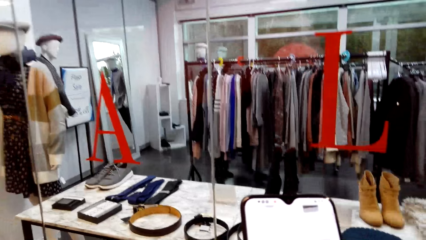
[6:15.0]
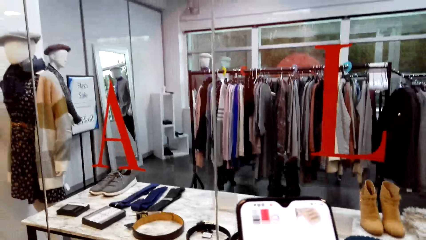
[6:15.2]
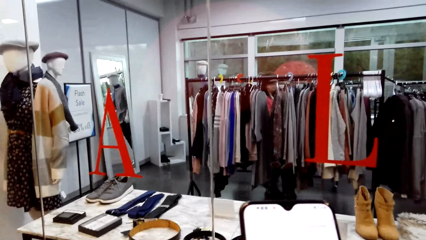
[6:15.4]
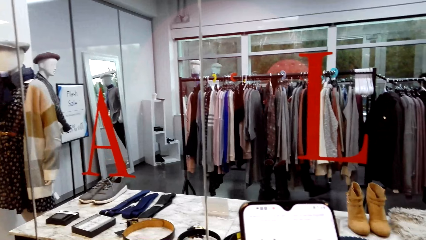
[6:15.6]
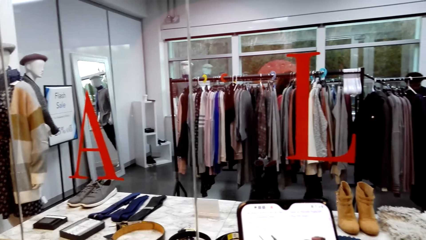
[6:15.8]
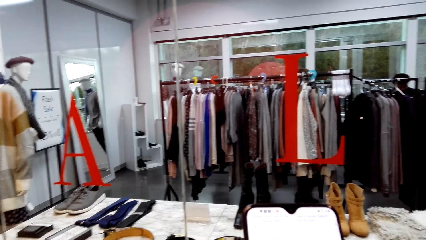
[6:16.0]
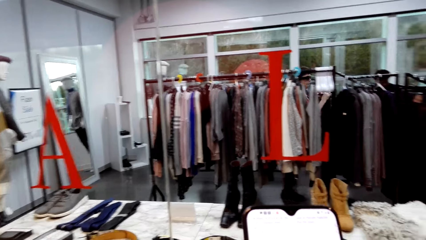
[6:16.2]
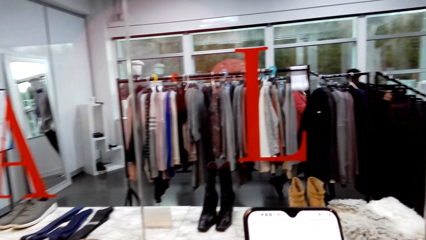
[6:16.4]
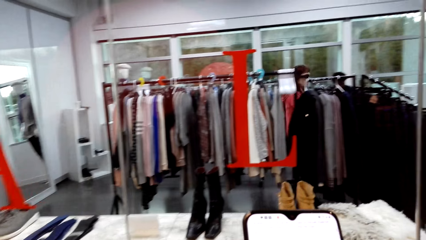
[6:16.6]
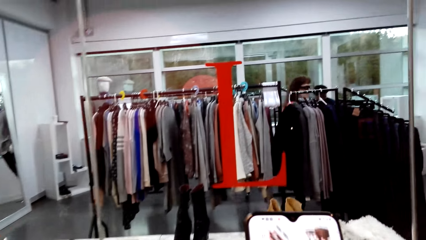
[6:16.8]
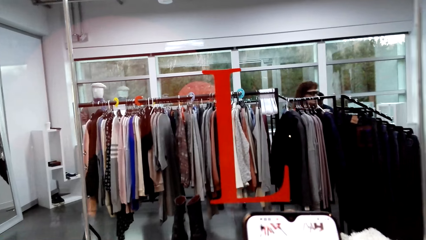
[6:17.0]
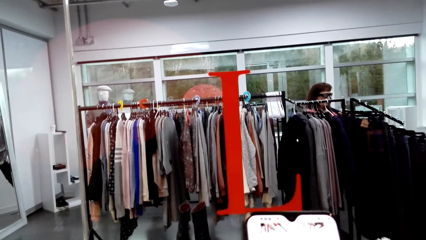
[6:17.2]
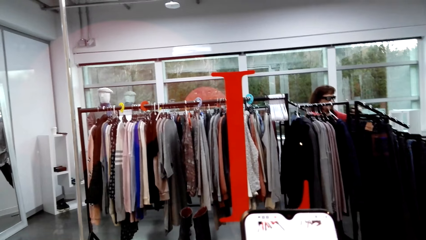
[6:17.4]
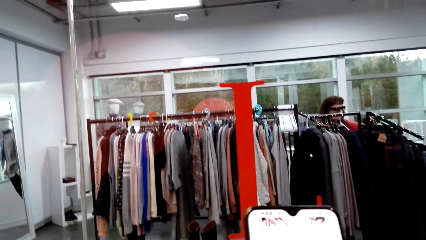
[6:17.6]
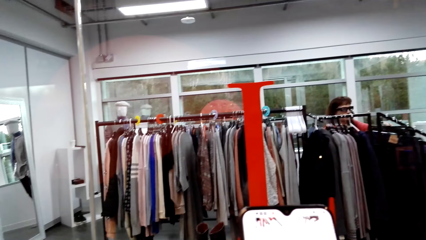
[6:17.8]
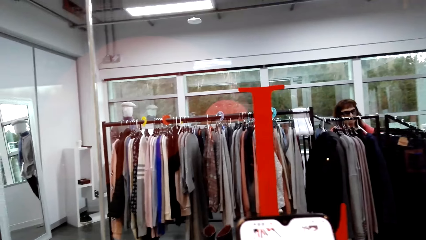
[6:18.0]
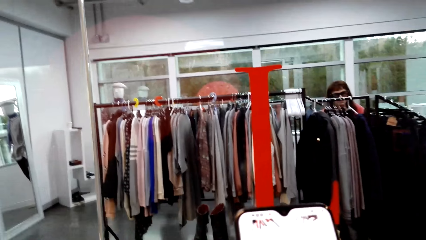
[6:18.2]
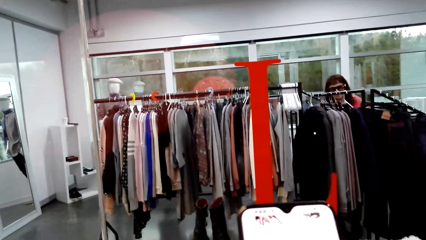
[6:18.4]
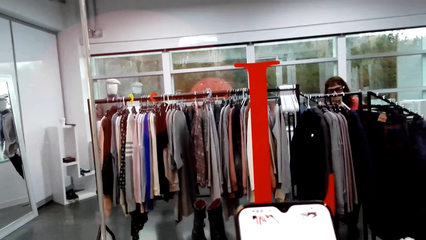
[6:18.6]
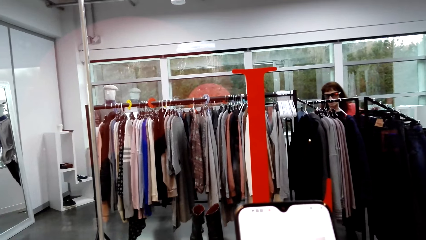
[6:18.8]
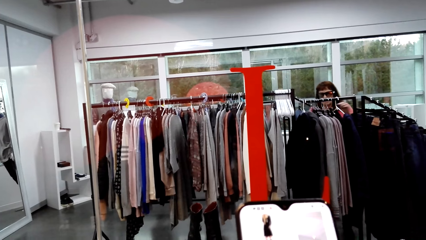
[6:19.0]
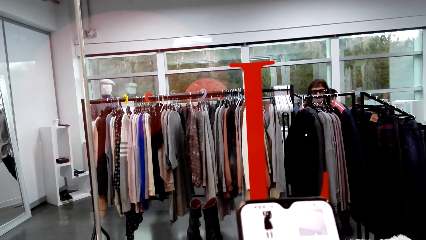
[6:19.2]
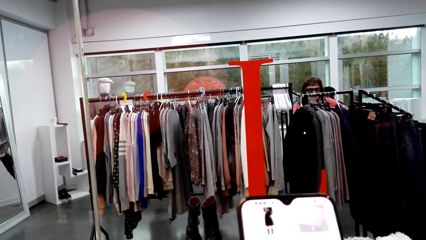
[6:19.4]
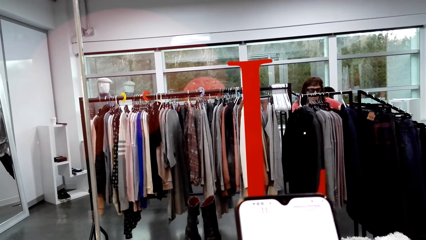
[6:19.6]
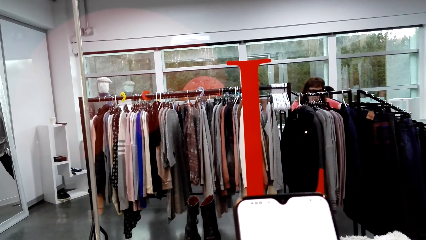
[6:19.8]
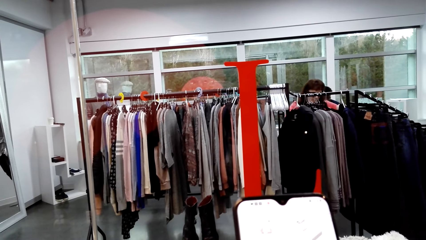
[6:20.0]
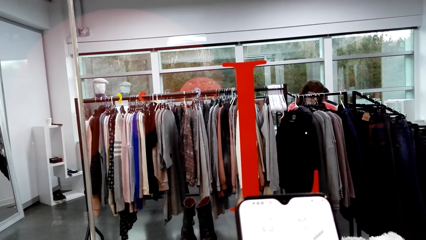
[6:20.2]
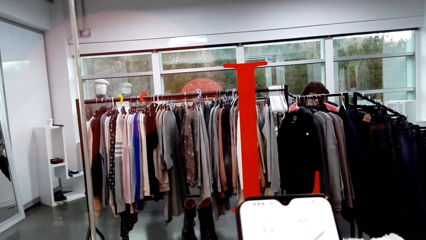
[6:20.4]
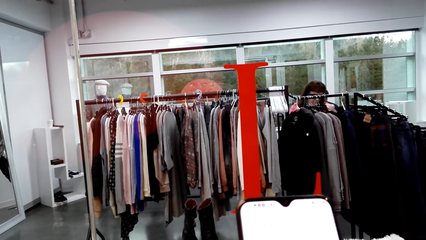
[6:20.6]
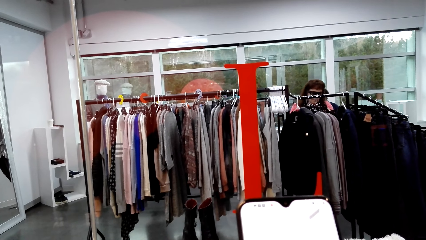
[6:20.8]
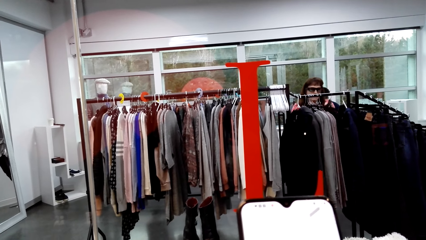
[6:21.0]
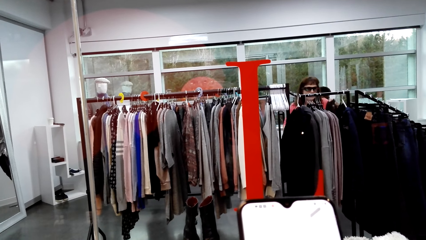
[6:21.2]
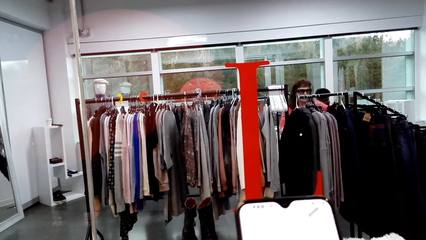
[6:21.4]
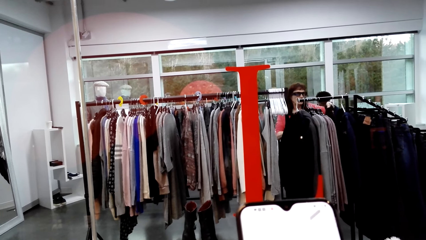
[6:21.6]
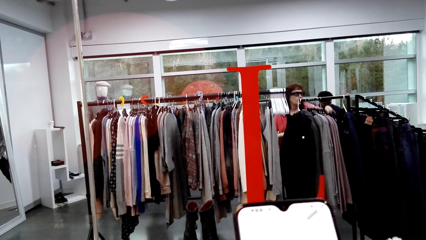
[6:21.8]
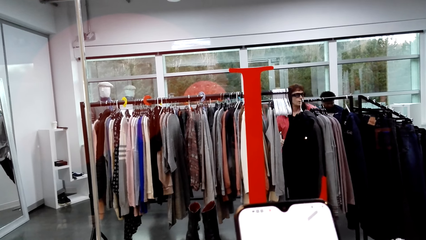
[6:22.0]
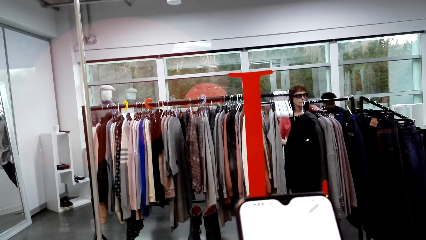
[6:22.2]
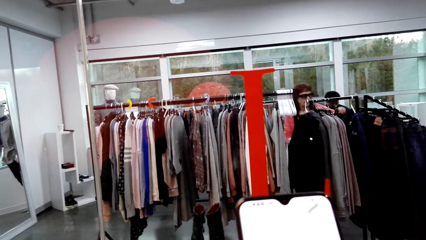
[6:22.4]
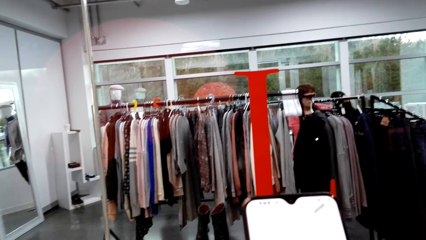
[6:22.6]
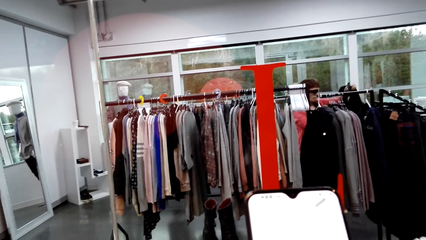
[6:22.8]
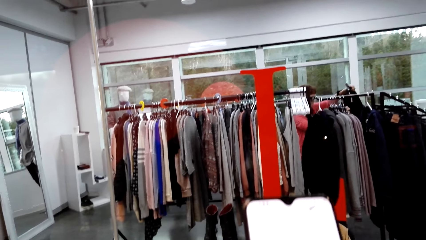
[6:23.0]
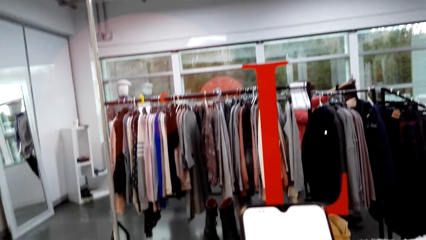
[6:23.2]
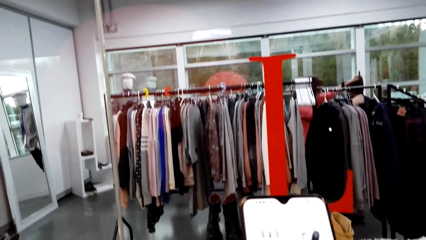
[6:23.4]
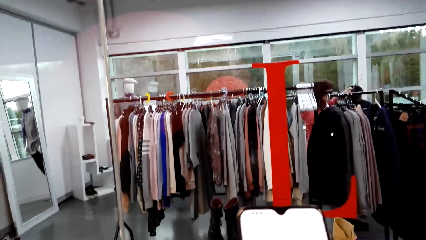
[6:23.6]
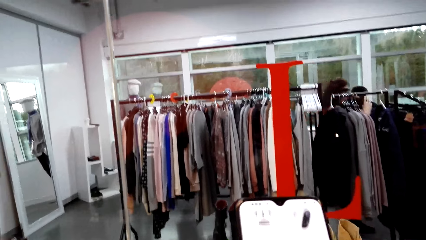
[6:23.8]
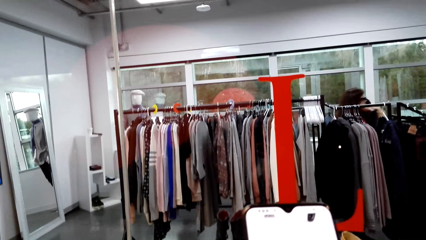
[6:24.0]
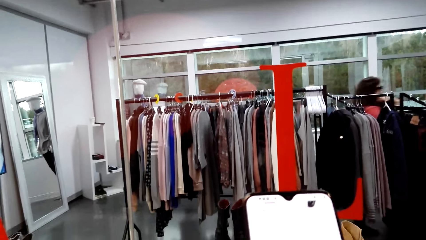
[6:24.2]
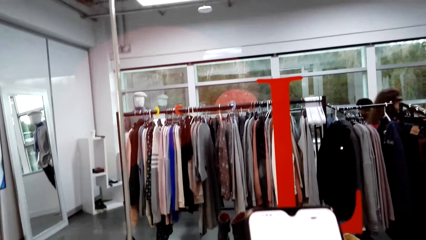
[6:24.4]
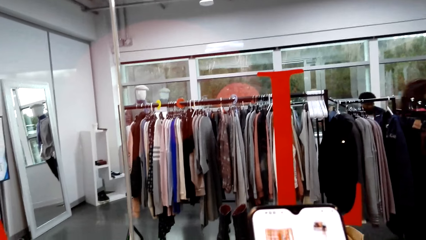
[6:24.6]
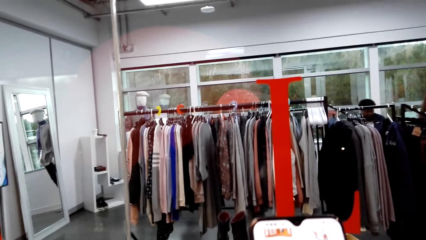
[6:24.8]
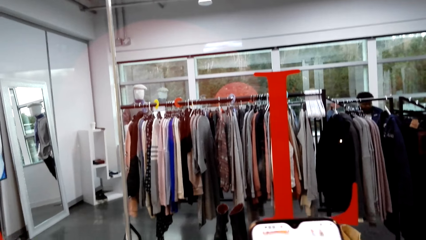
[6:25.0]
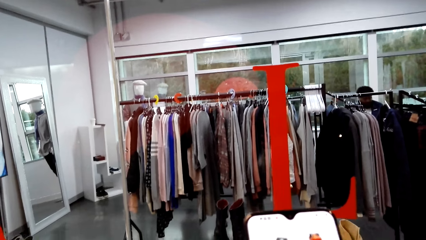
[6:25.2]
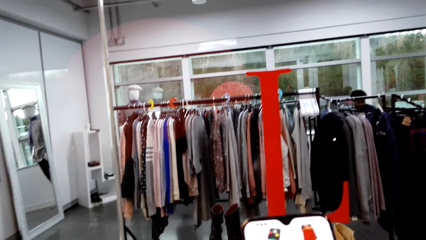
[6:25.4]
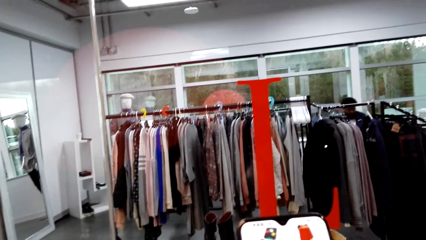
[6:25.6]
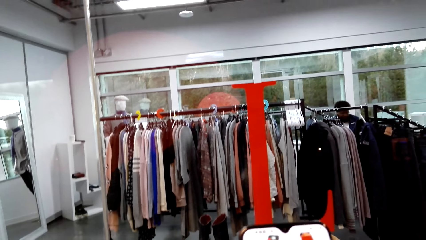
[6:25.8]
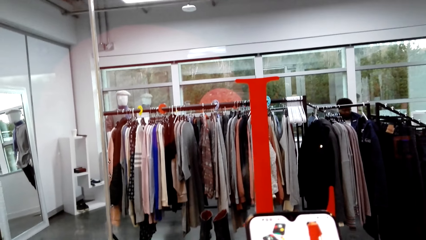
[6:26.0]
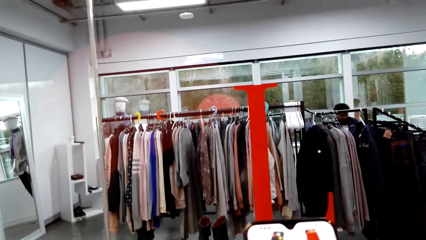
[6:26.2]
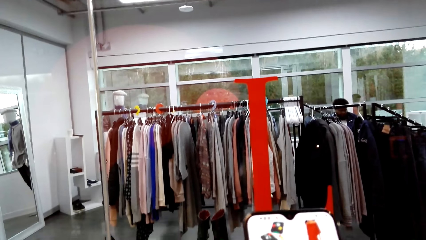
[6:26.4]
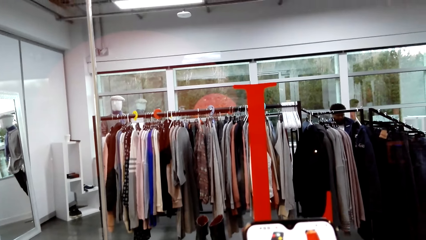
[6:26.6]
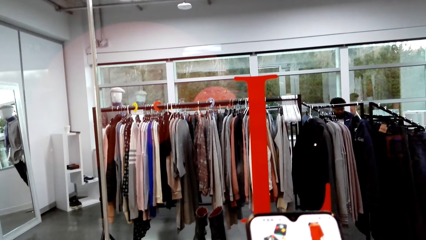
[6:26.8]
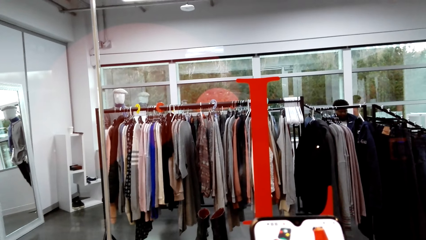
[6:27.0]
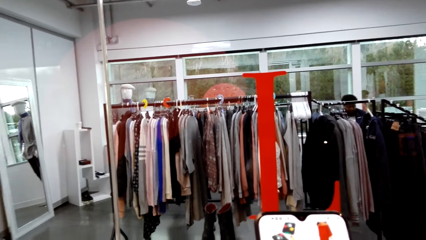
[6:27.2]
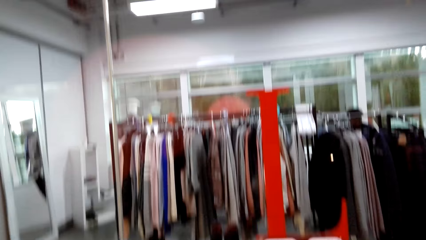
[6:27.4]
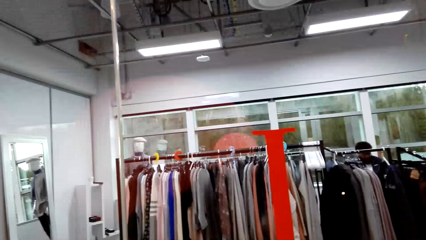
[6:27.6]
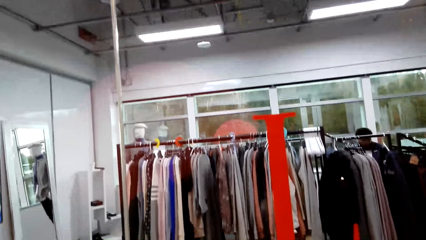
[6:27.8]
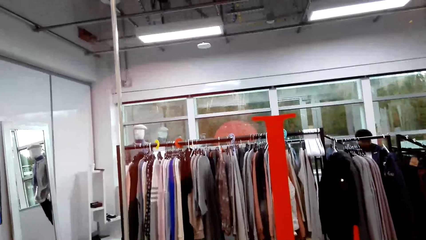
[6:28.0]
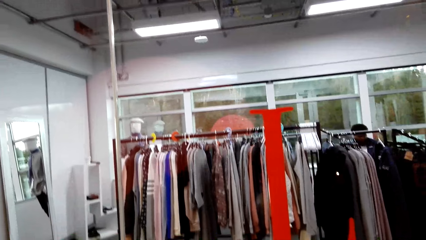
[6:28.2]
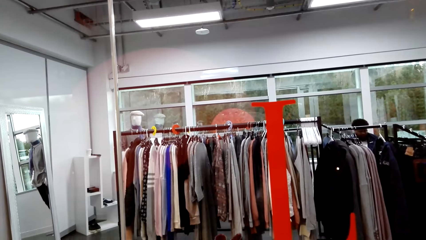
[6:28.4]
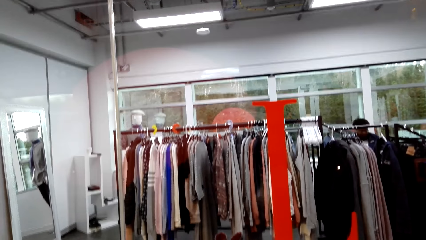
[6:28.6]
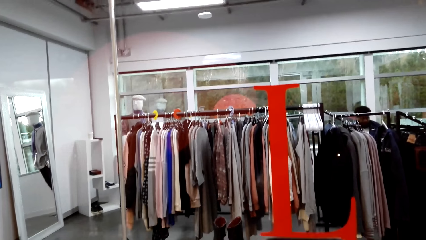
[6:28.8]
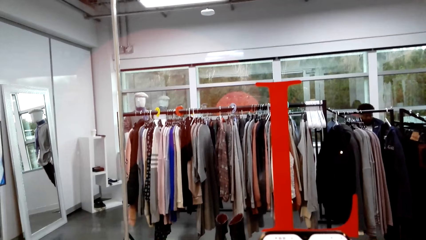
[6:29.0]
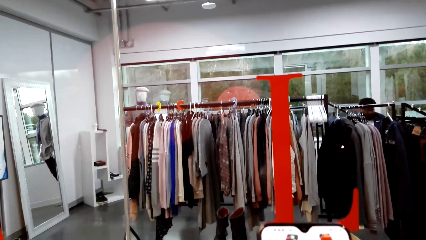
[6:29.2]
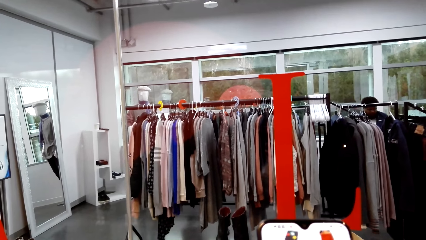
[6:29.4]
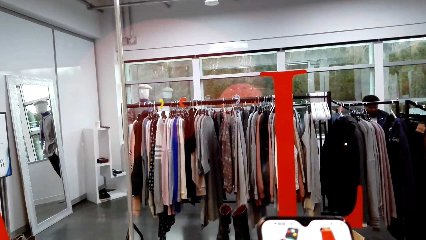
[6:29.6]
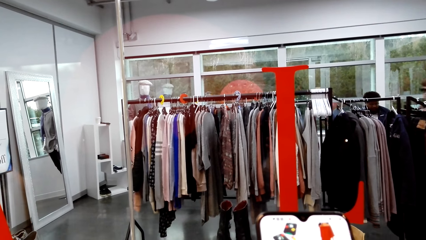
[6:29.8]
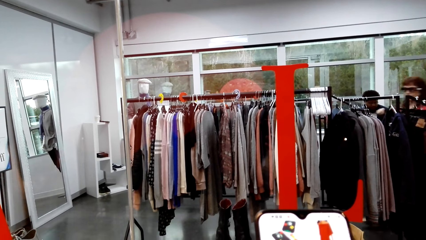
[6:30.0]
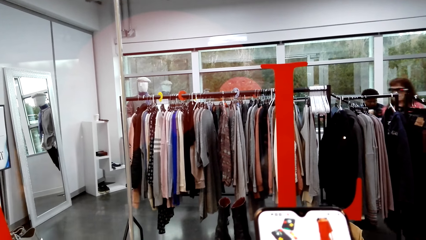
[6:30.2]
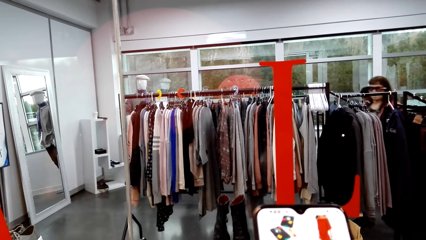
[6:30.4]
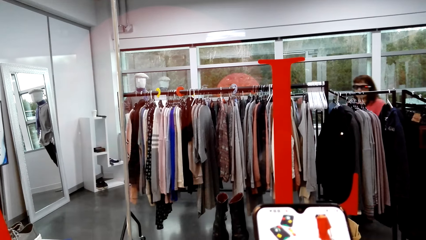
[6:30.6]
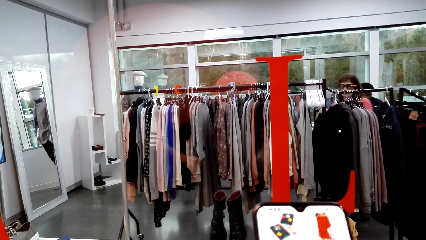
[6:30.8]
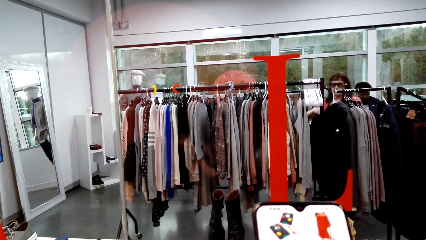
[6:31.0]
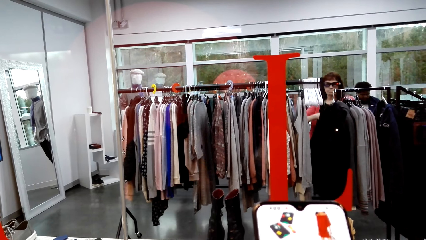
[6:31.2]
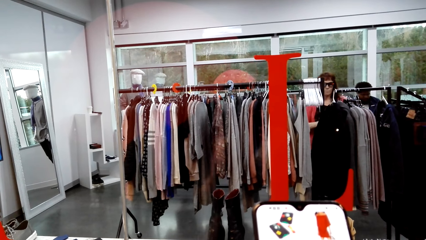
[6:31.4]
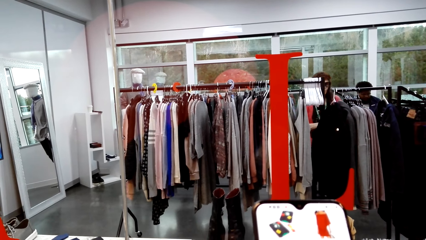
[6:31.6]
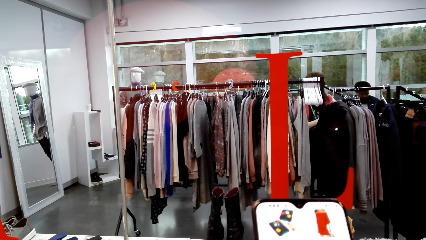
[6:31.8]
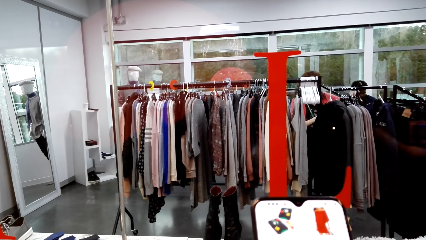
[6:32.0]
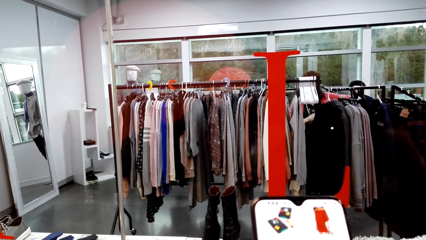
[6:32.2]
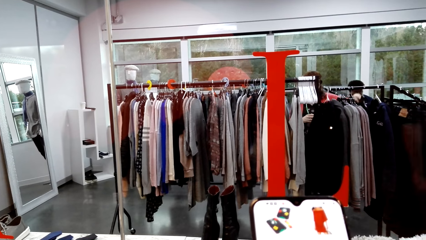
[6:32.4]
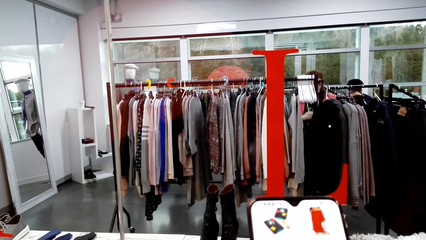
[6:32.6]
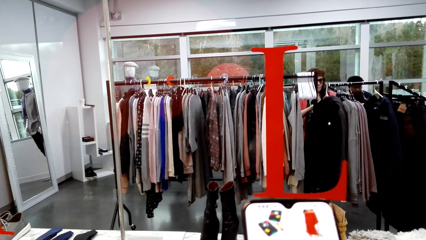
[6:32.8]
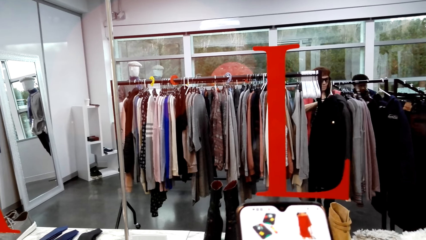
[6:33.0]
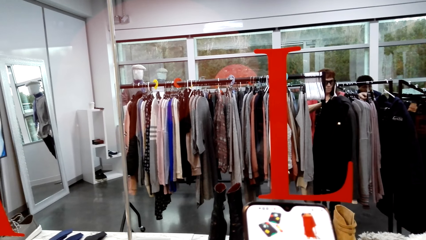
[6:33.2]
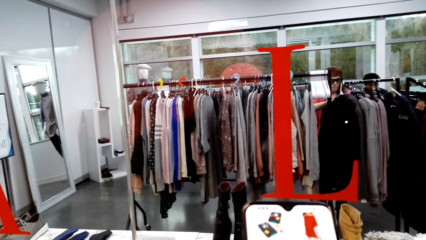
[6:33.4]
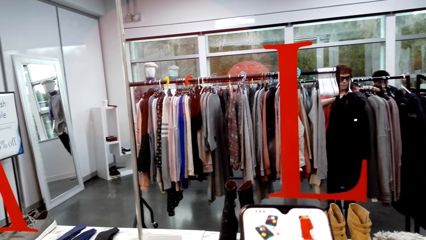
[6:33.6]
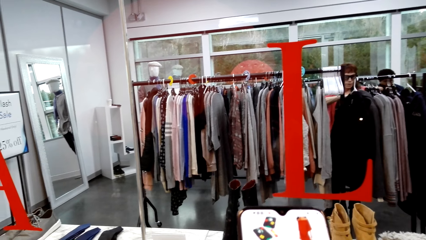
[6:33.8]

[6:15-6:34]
A person sorts more cloths. The camera wearer dials the phone. They look in the clothing store. They look at the phone.
